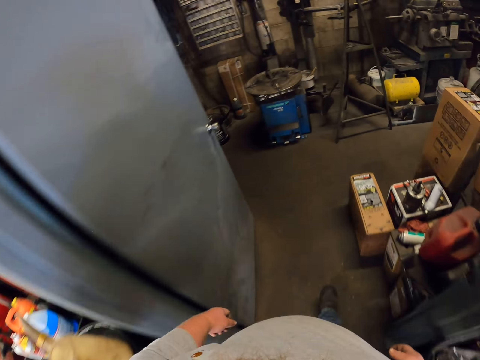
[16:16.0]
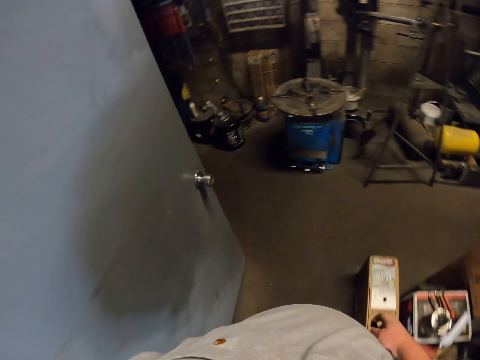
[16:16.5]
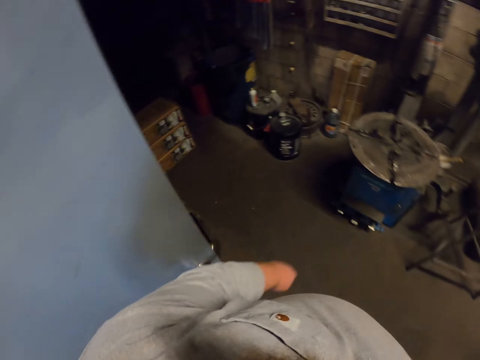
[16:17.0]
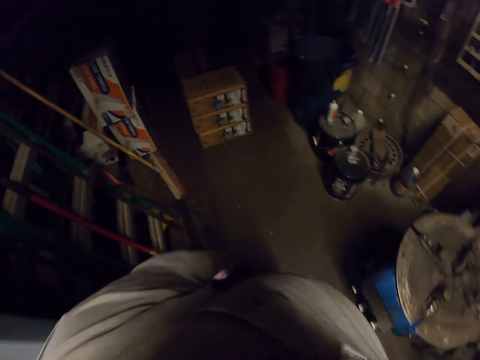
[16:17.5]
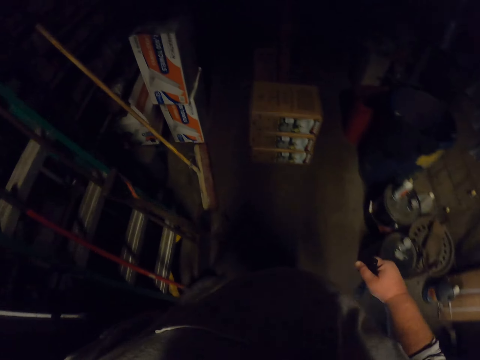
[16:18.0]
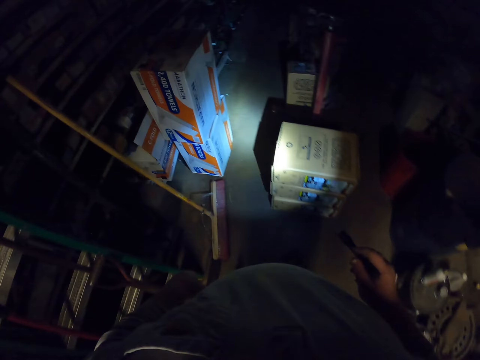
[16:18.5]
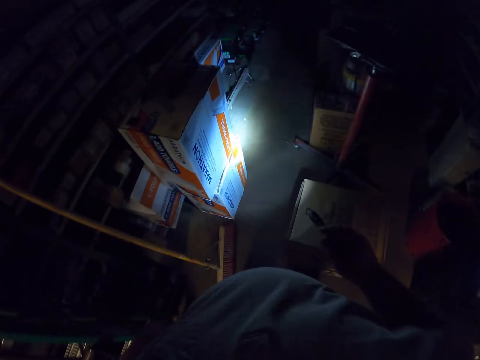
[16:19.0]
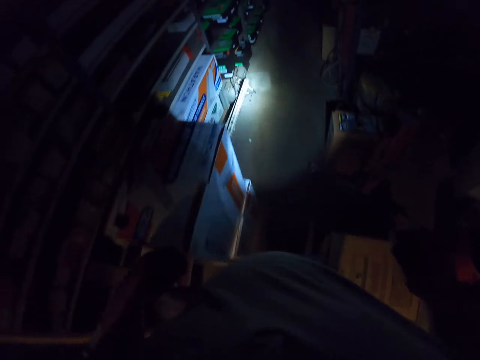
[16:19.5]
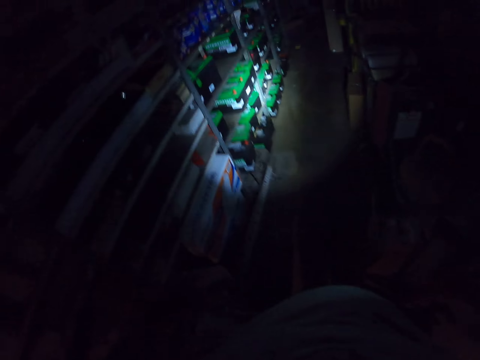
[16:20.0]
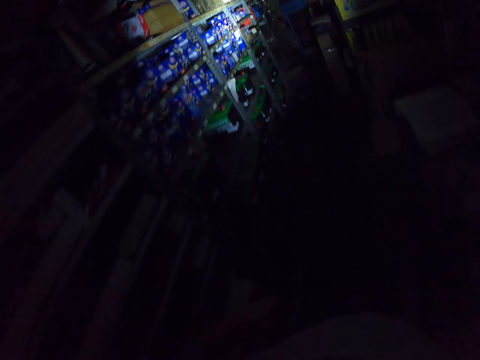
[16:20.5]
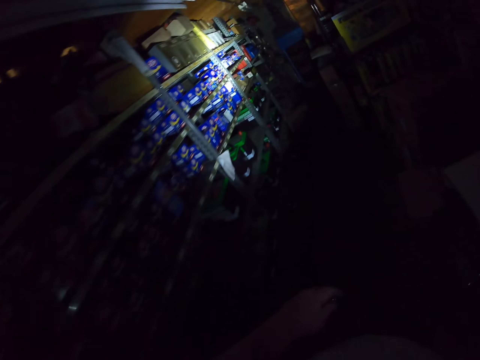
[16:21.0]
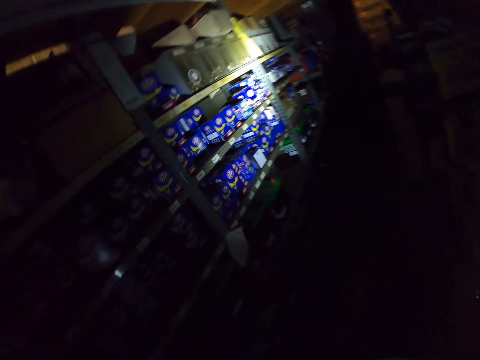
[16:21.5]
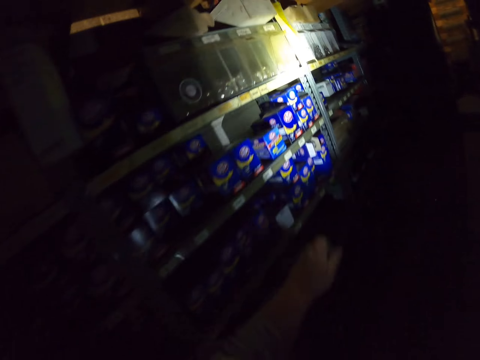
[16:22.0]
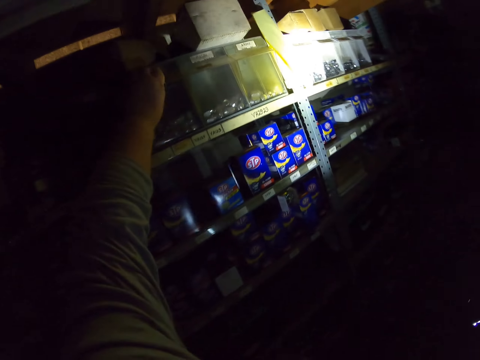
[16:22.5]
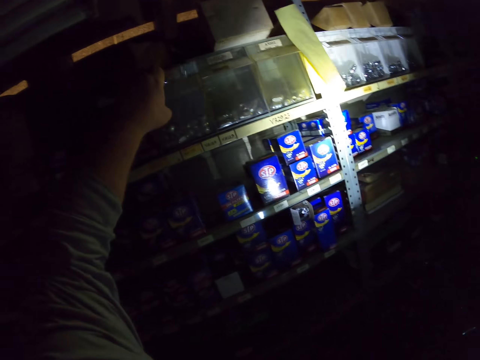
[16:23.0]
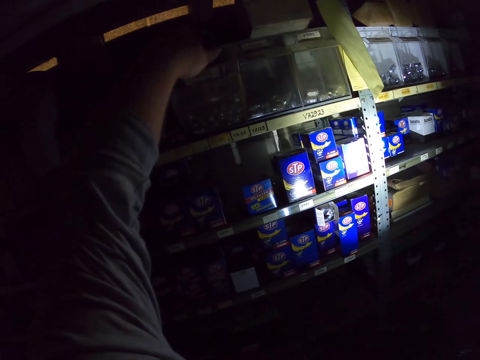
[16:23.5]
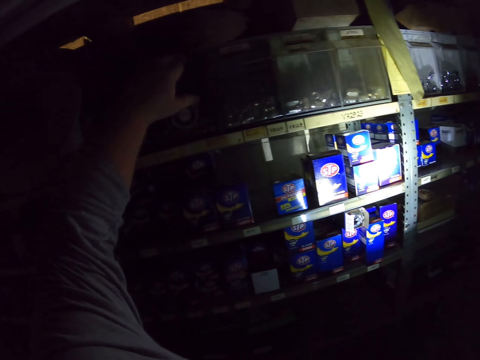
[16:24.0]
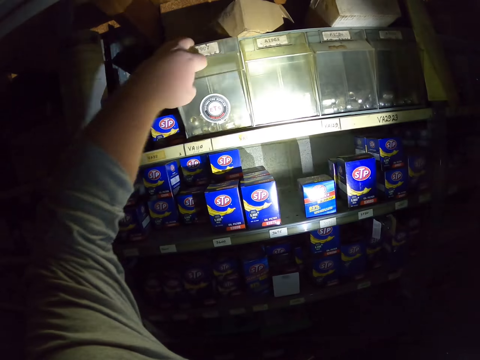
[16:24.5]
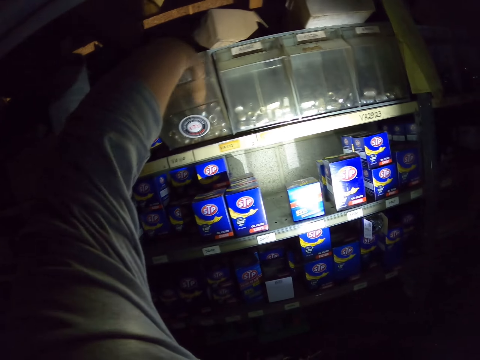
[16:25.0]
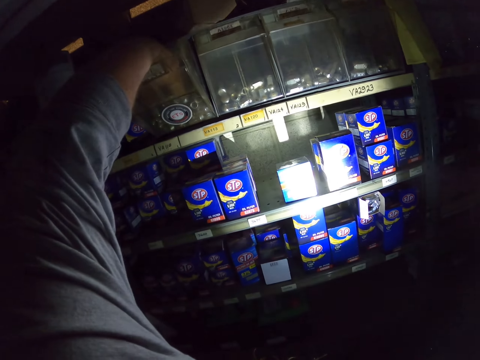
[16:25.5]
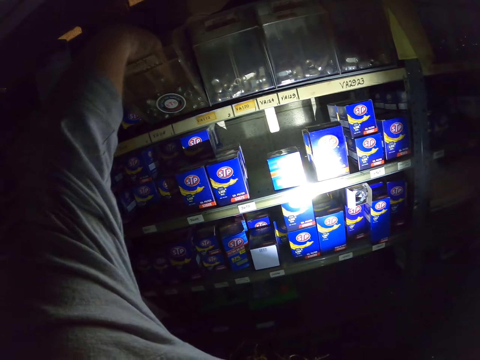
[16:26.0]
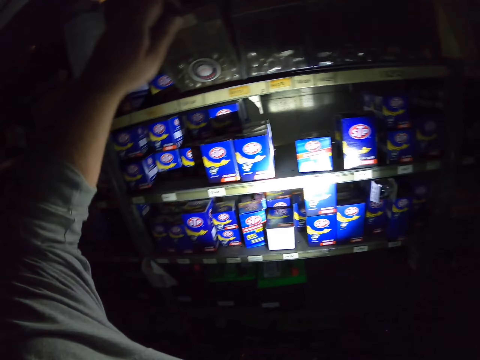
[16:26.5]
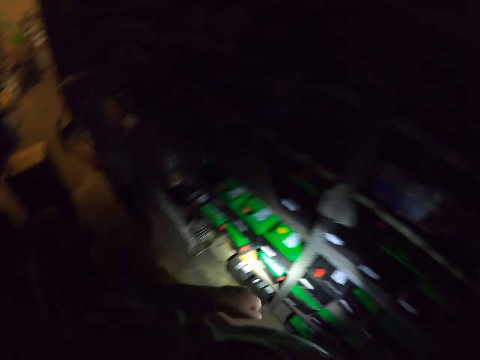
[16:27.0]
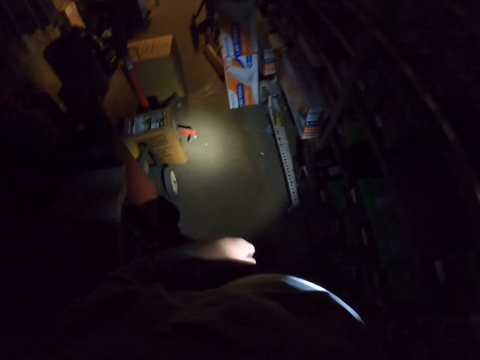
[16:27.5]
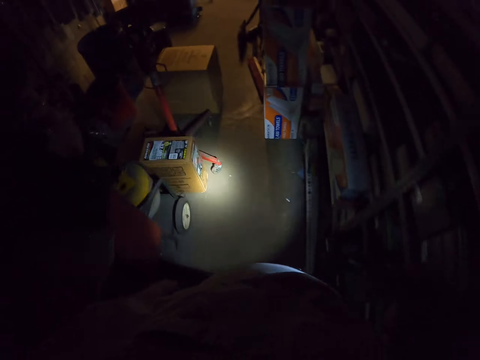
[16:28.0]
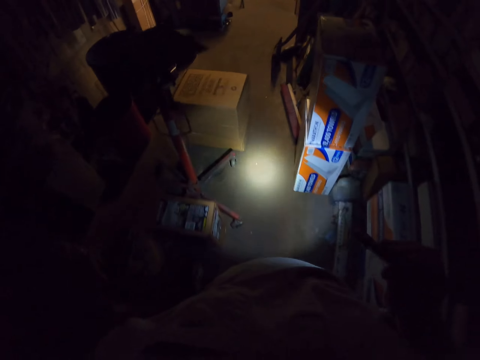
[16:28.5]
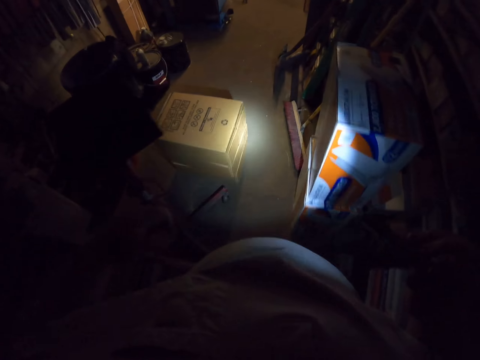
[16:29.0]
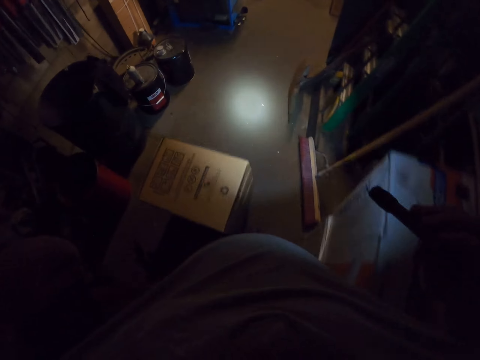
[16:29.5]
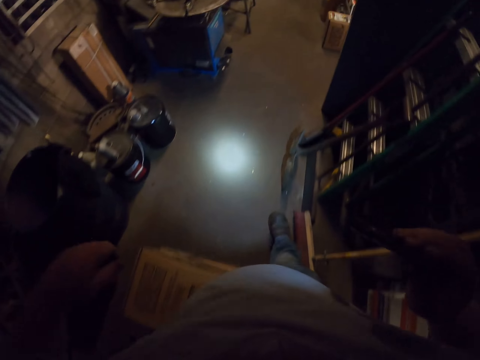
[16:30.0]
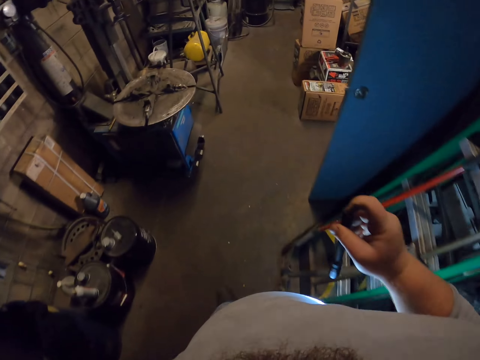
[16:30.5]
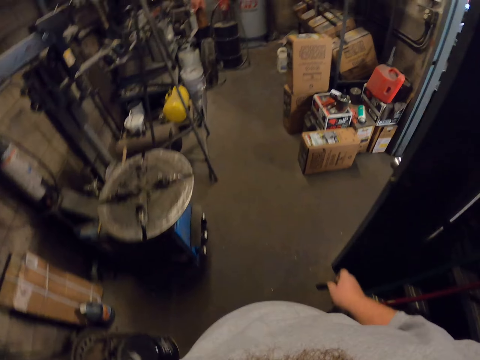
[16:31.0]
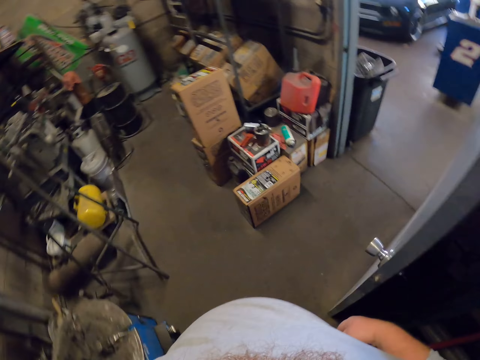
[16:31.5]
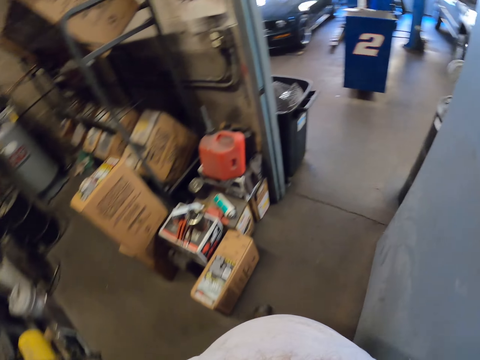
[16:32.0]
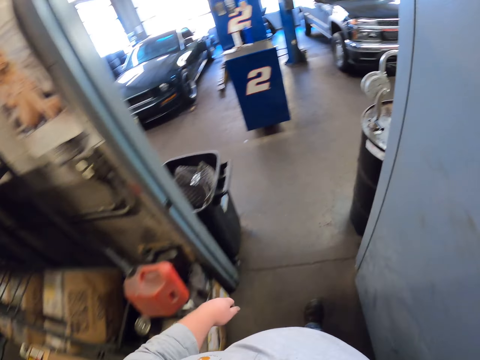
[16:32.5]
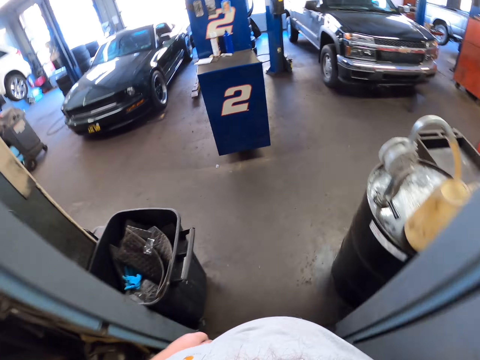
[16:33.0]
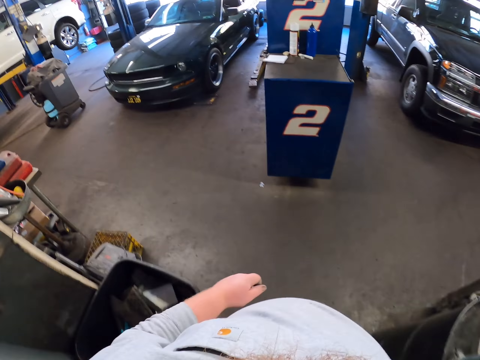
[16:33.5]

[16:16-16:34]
The camera wearer reflects the flashlight on the pathway. They walk towards the rack. They open the container. They drop the lug nut. They close the container. They reflect the flashlight on the container. They open the container. They pick up the lug. They walk towards the car. They turn the flashlight off. They walk towards the car.

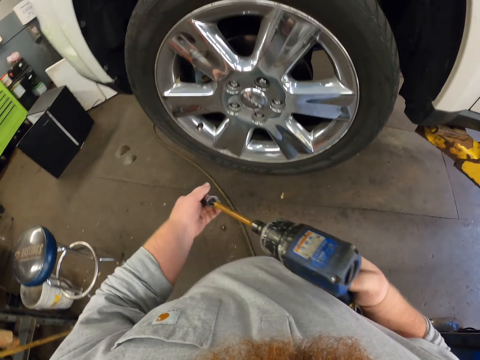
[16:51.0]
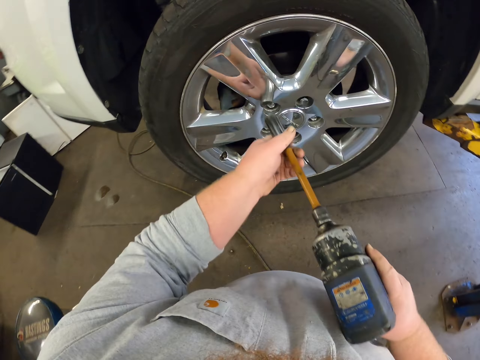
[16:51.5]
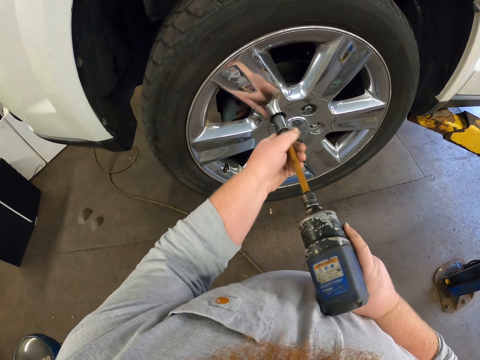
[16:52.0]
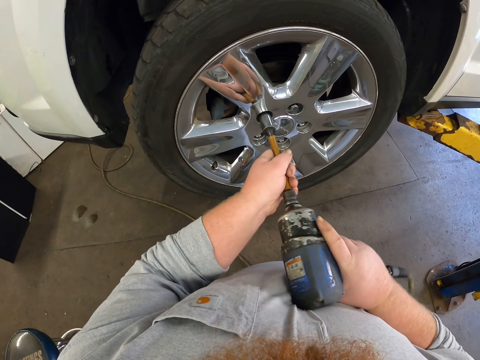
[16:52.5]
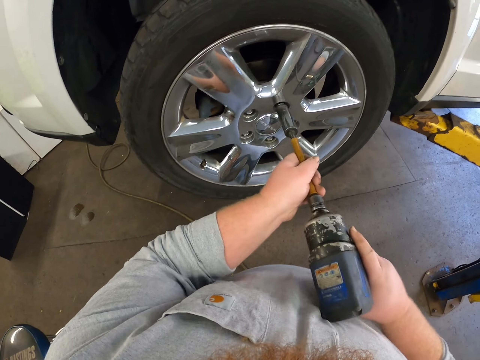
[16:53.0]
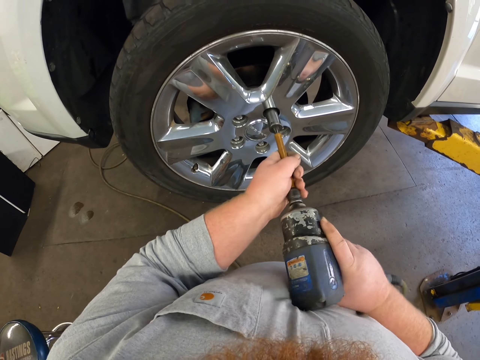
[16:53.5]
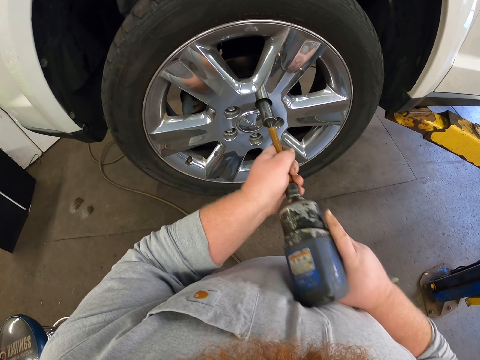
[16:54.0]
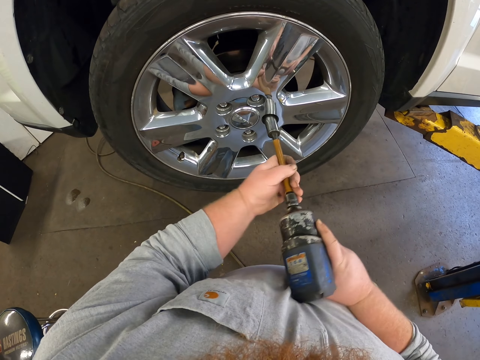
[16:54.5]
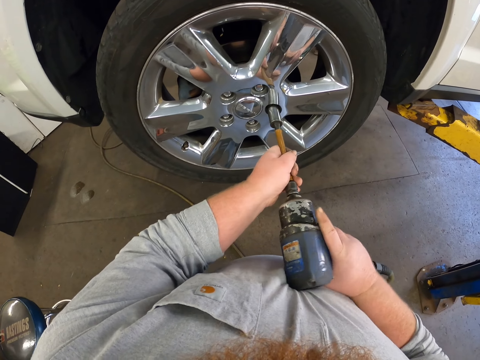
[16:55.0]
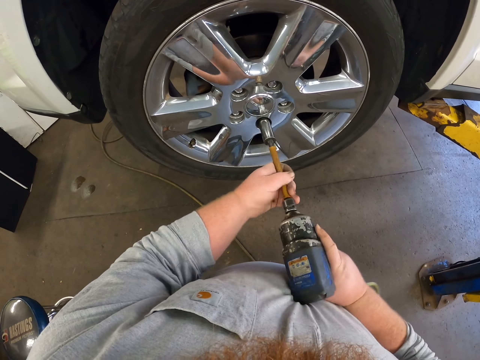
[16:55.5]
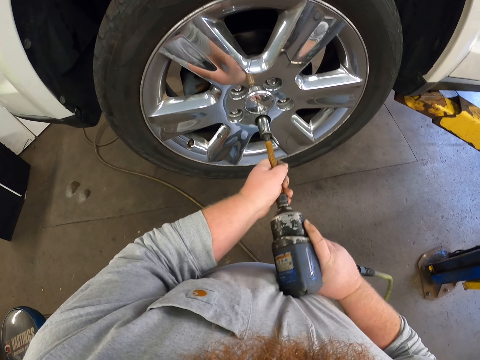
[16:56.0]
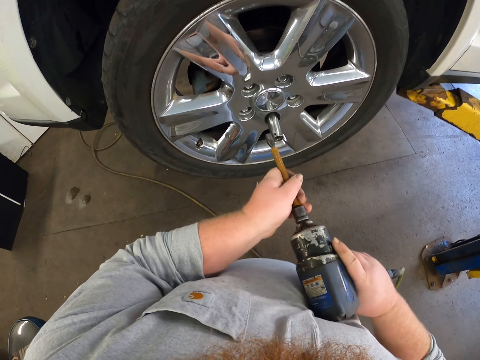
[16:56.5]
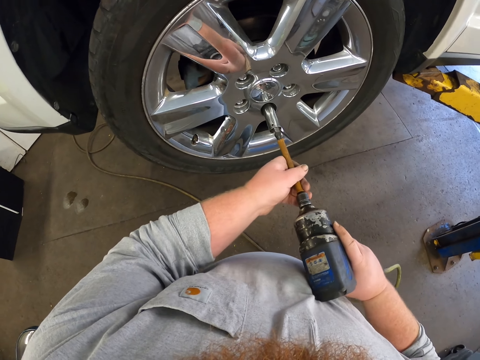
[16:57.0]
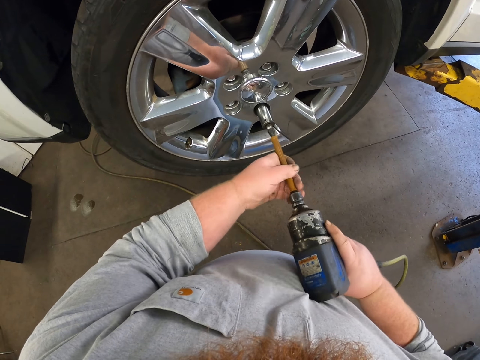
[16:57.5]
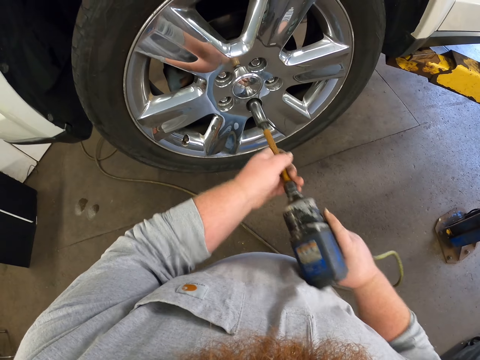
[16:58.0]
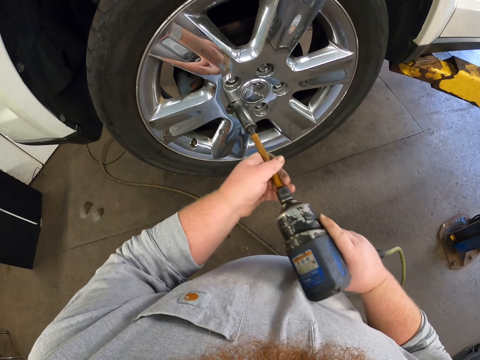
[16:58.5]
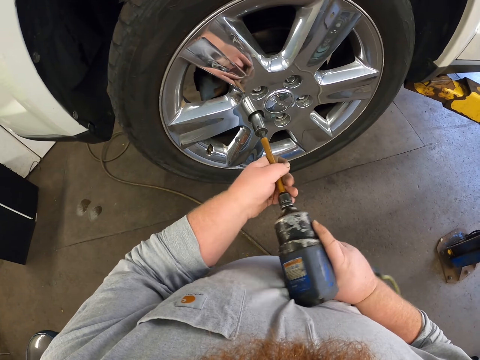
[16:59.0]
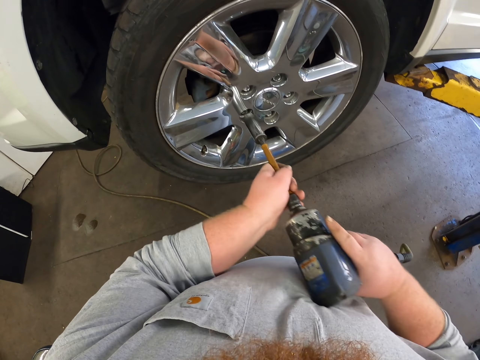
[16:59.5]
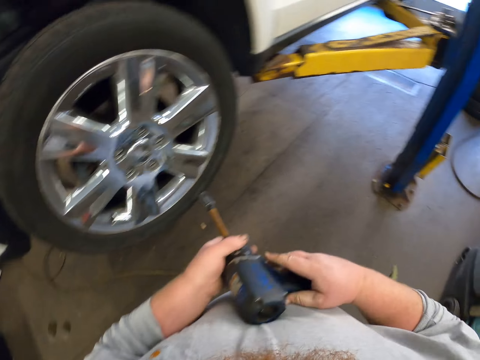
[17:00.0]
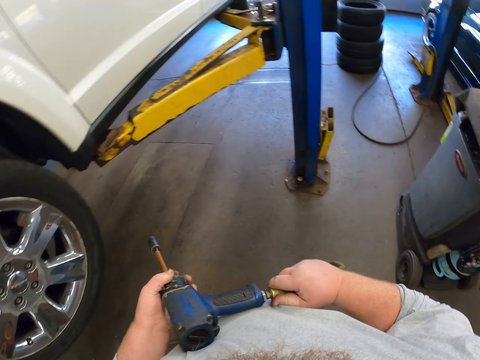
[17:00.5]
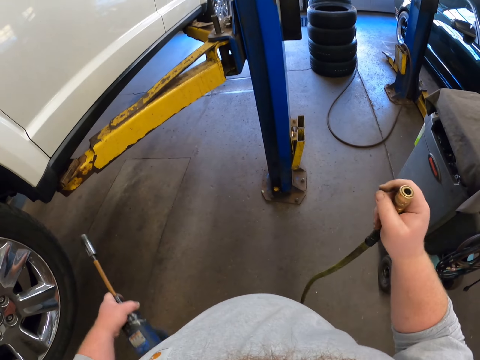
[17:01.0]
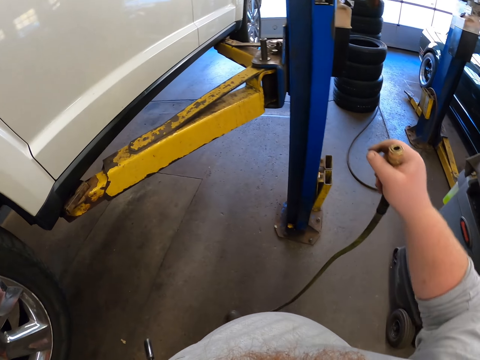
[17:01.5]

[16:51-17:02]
The camera wearer tightens the lug with the drill. They tighten the lug repeatedly. They put the impact wrench on the socket. They tighten the lug again. They remove the cable from the drill.
